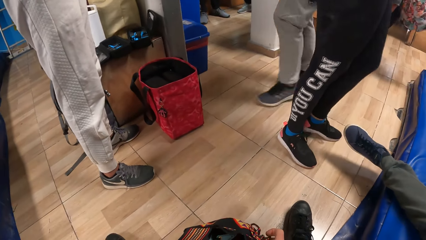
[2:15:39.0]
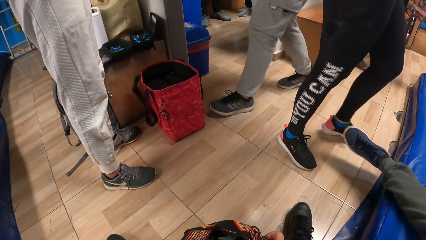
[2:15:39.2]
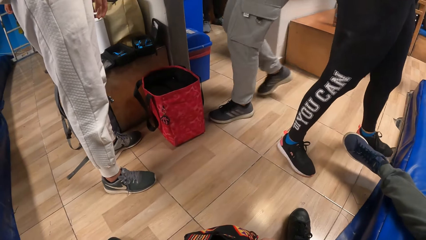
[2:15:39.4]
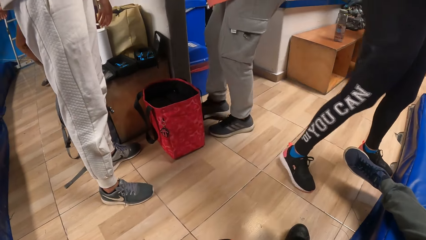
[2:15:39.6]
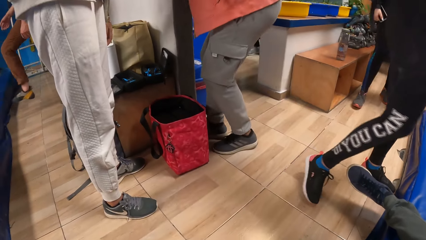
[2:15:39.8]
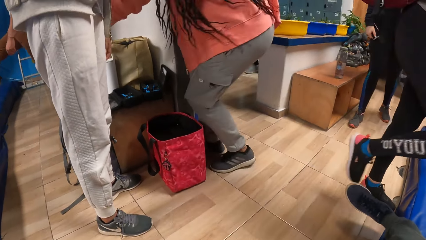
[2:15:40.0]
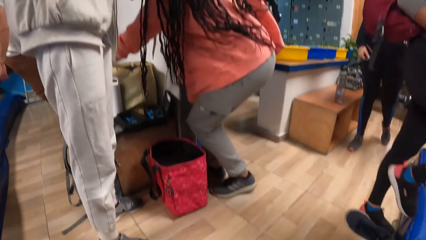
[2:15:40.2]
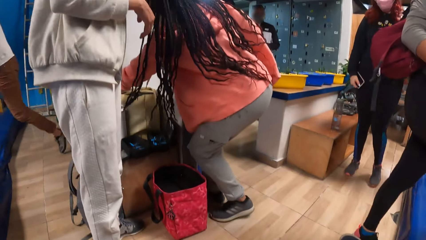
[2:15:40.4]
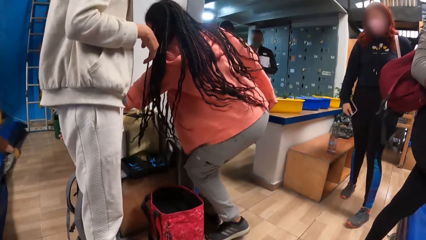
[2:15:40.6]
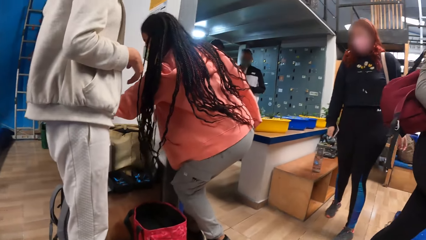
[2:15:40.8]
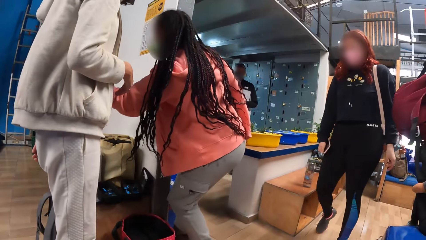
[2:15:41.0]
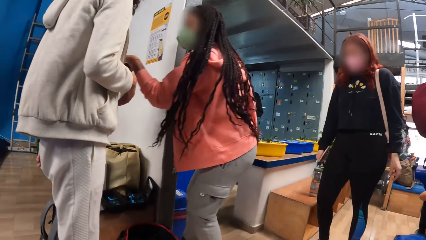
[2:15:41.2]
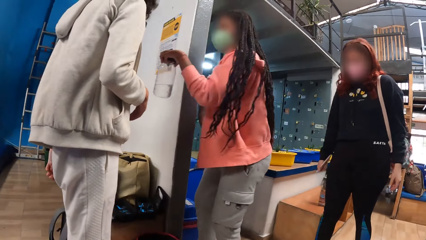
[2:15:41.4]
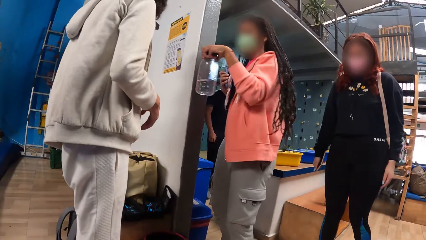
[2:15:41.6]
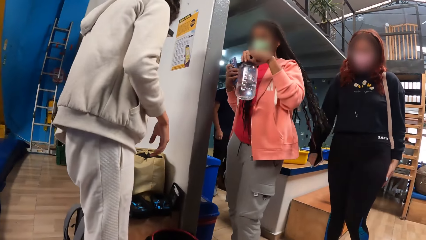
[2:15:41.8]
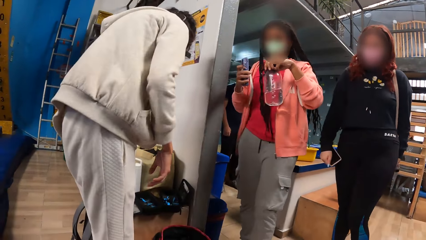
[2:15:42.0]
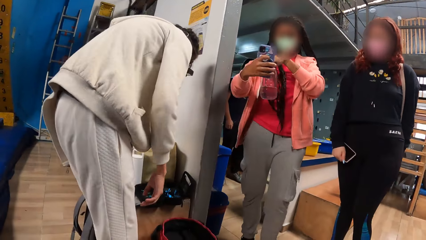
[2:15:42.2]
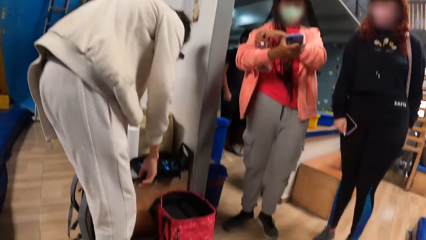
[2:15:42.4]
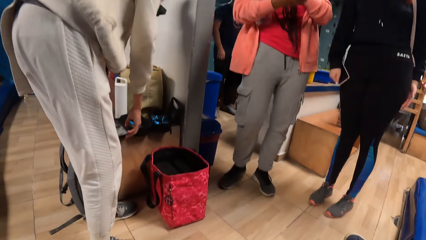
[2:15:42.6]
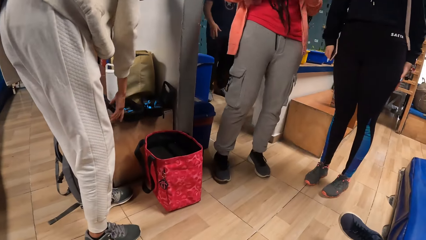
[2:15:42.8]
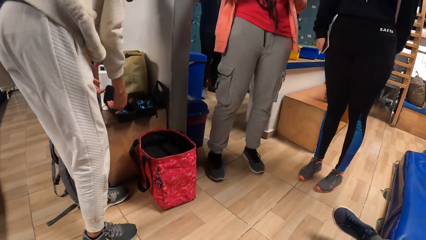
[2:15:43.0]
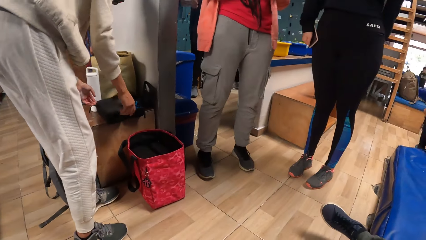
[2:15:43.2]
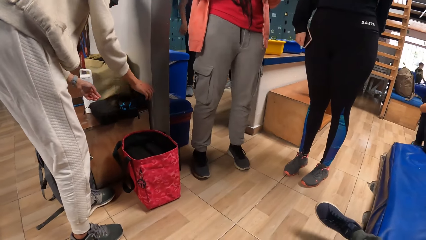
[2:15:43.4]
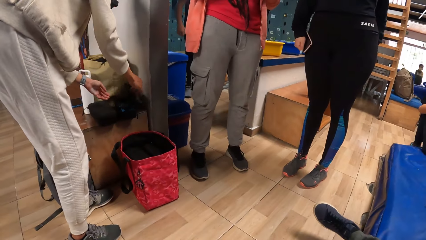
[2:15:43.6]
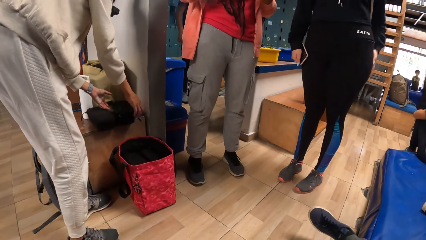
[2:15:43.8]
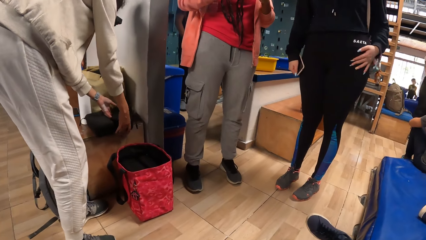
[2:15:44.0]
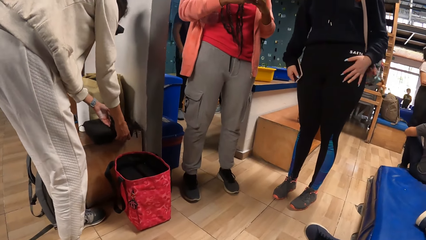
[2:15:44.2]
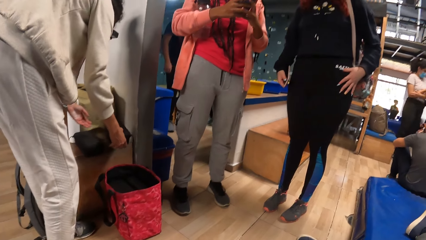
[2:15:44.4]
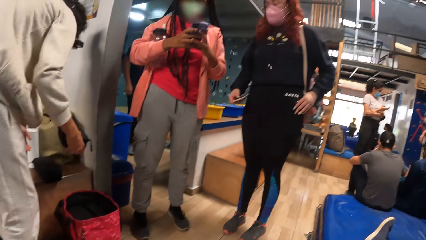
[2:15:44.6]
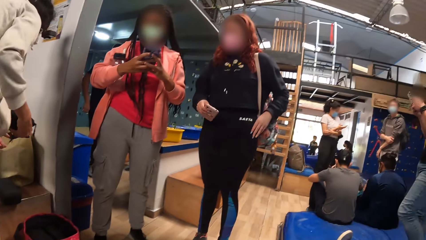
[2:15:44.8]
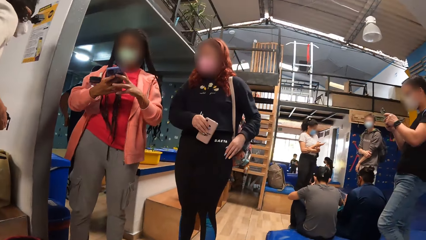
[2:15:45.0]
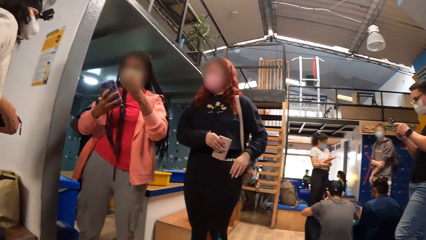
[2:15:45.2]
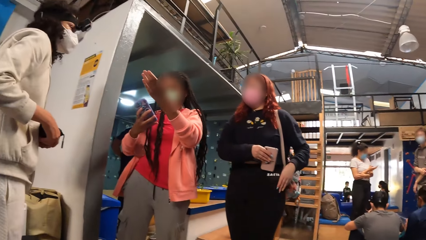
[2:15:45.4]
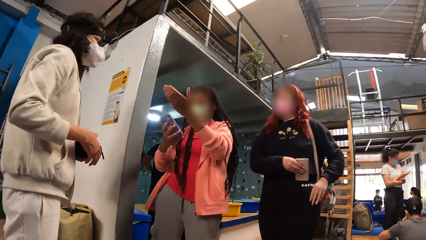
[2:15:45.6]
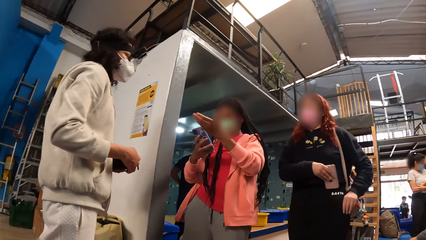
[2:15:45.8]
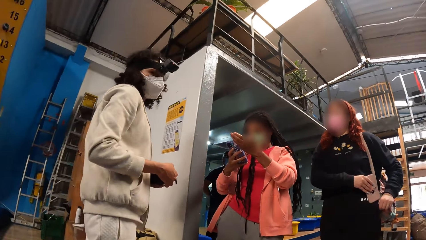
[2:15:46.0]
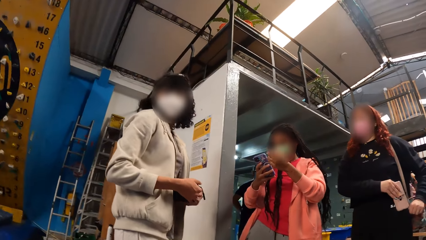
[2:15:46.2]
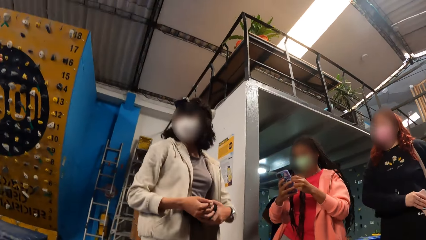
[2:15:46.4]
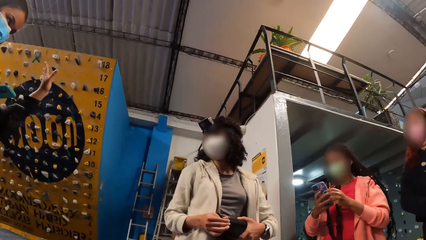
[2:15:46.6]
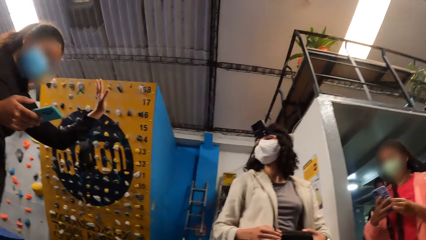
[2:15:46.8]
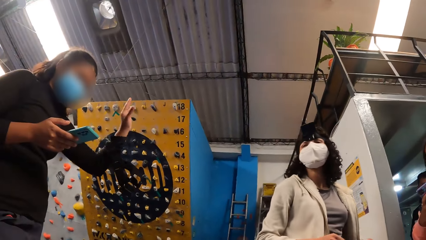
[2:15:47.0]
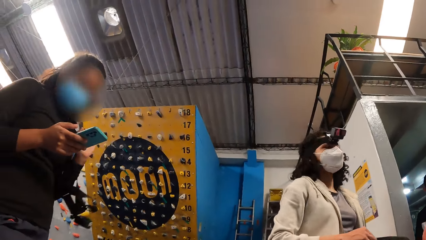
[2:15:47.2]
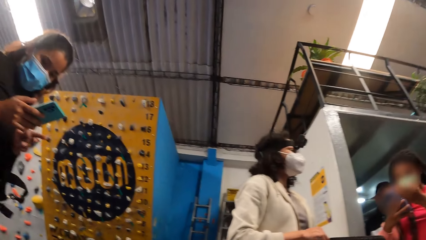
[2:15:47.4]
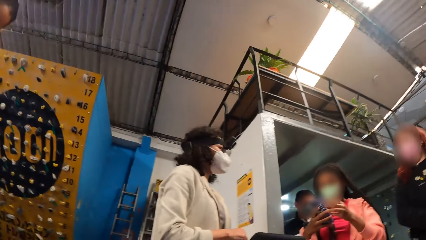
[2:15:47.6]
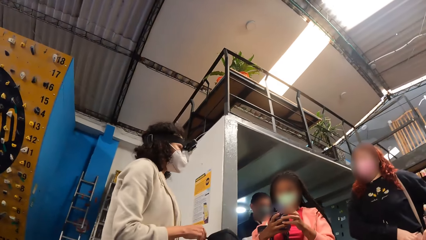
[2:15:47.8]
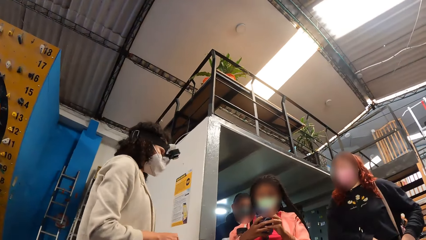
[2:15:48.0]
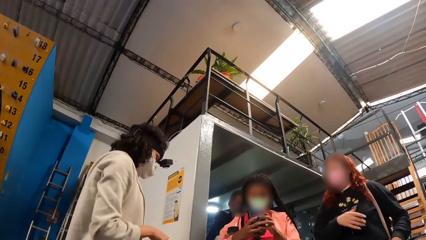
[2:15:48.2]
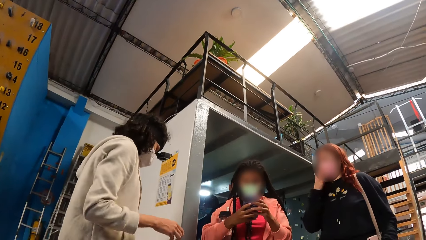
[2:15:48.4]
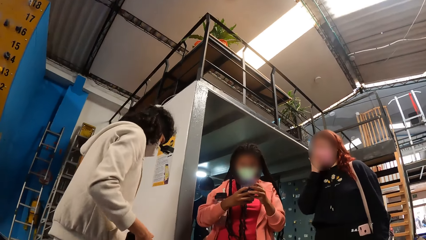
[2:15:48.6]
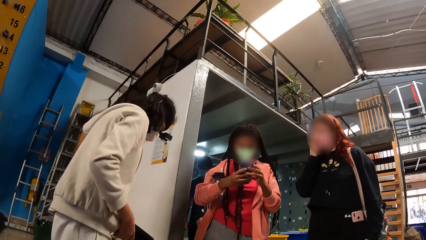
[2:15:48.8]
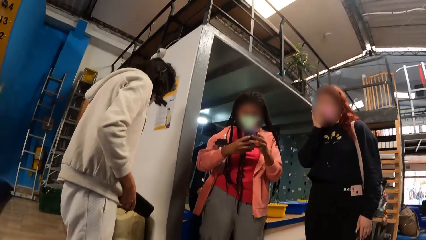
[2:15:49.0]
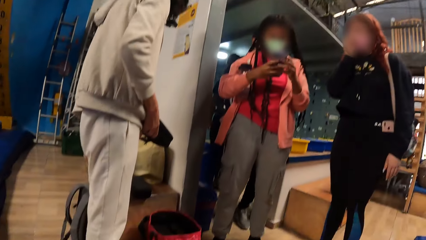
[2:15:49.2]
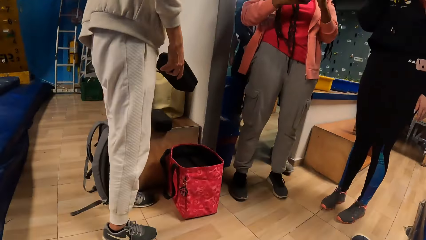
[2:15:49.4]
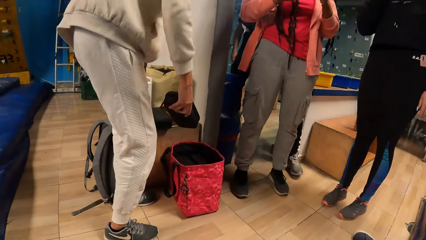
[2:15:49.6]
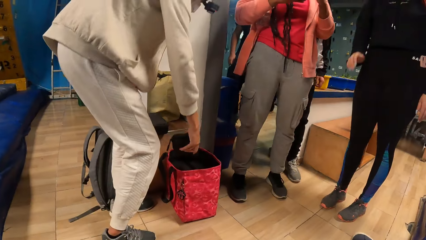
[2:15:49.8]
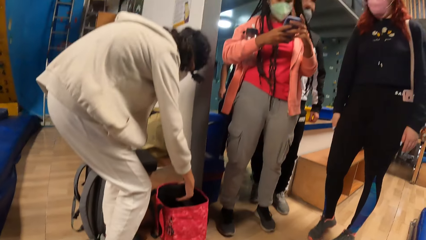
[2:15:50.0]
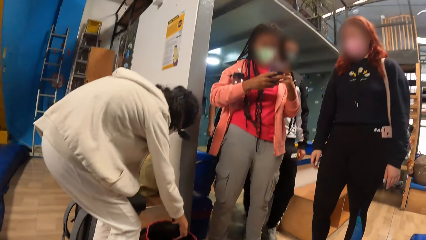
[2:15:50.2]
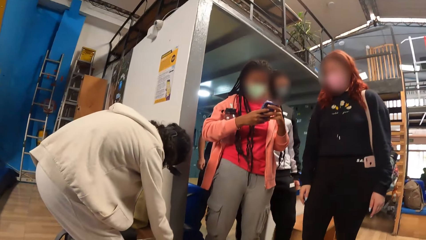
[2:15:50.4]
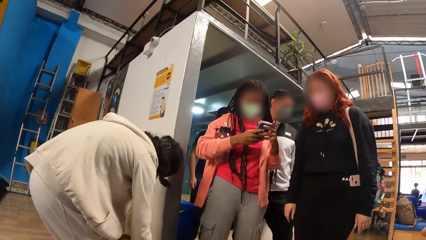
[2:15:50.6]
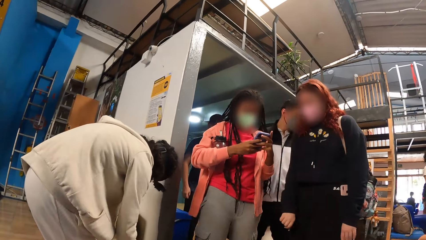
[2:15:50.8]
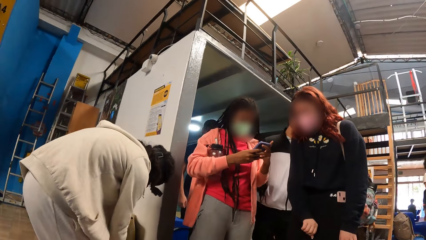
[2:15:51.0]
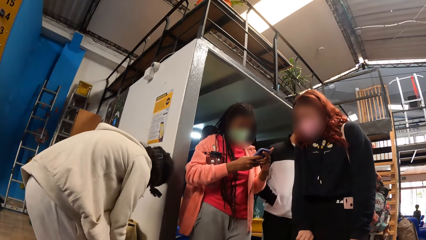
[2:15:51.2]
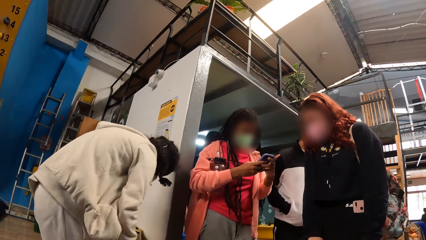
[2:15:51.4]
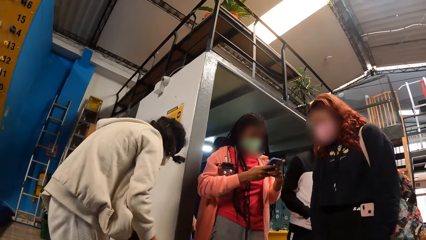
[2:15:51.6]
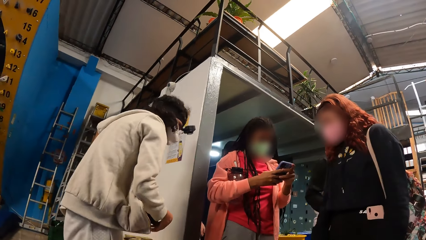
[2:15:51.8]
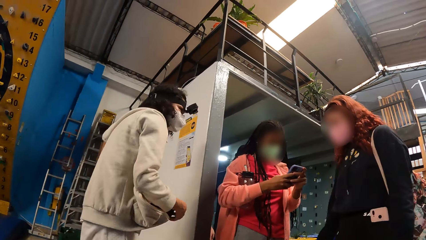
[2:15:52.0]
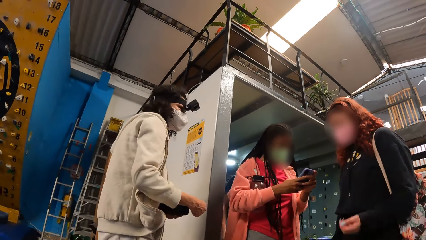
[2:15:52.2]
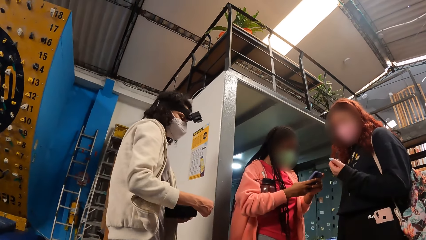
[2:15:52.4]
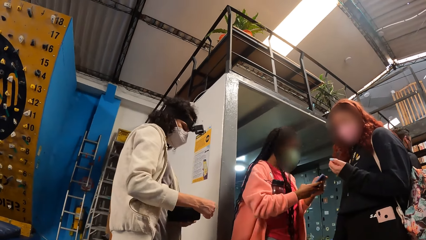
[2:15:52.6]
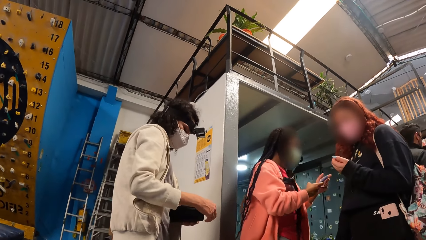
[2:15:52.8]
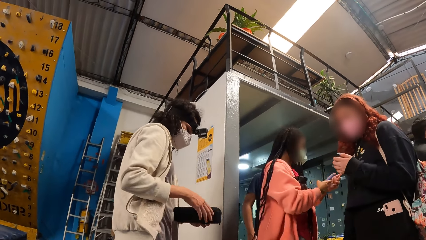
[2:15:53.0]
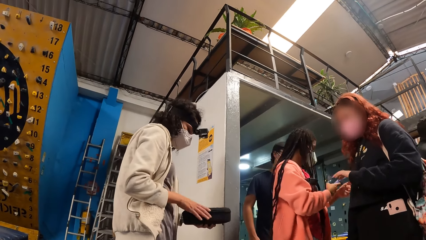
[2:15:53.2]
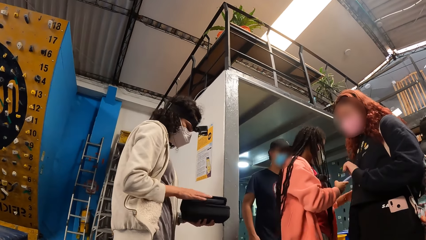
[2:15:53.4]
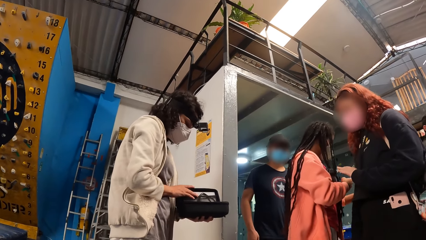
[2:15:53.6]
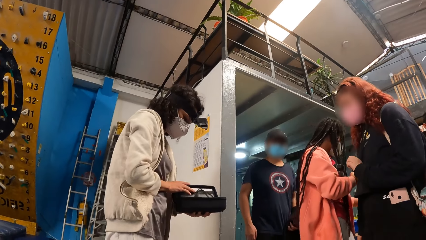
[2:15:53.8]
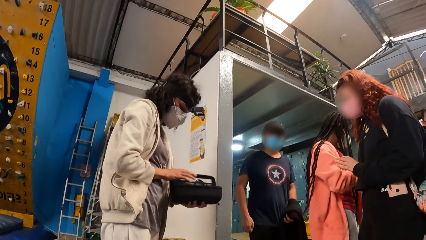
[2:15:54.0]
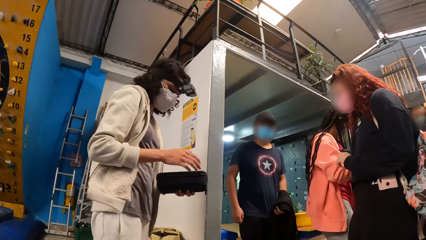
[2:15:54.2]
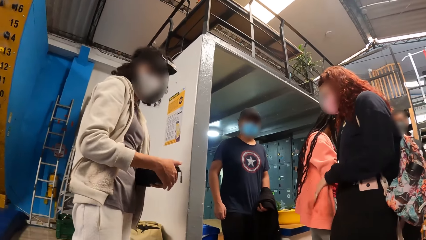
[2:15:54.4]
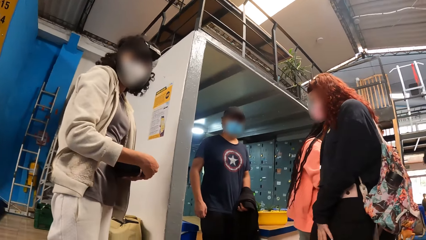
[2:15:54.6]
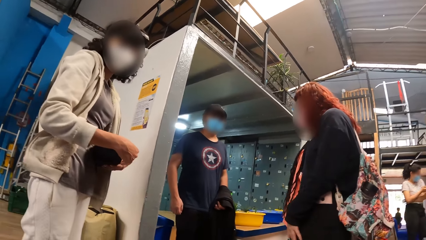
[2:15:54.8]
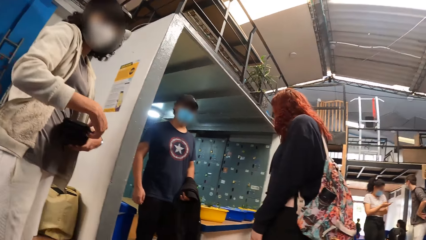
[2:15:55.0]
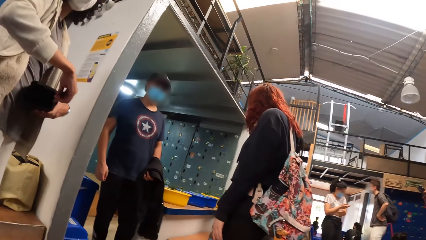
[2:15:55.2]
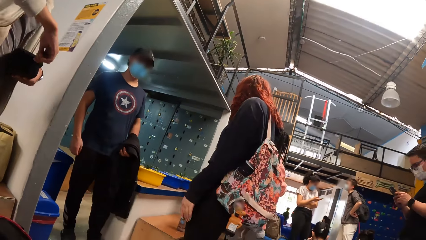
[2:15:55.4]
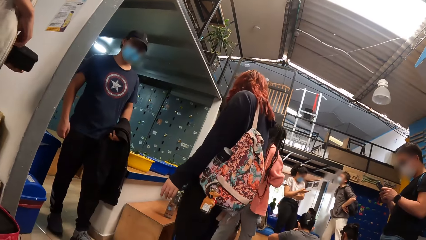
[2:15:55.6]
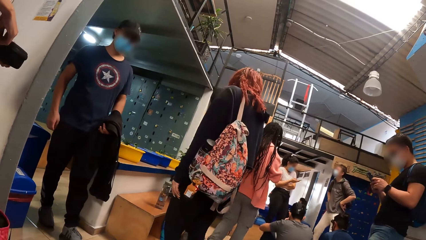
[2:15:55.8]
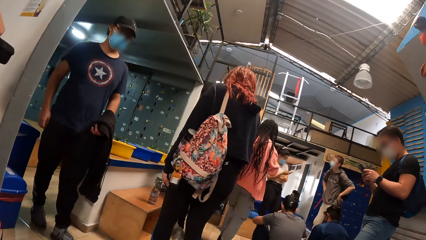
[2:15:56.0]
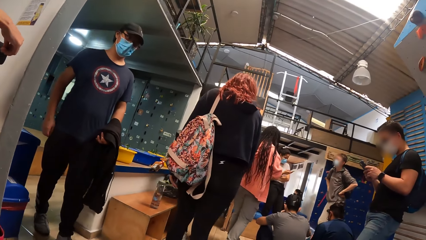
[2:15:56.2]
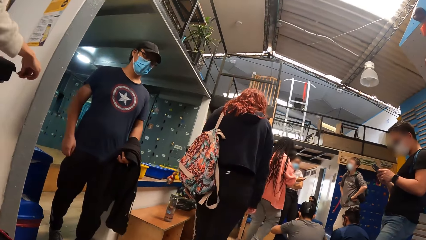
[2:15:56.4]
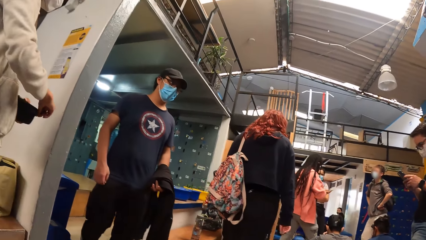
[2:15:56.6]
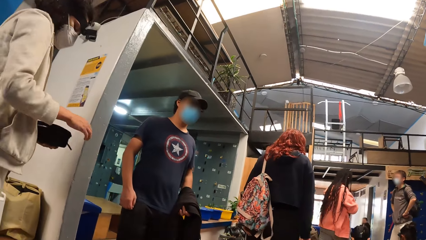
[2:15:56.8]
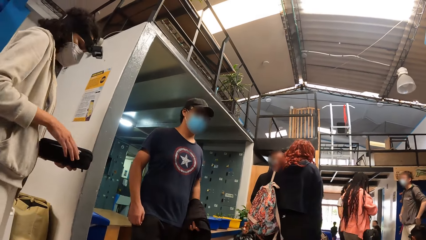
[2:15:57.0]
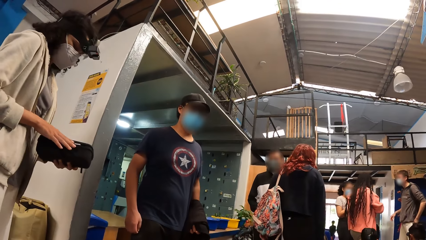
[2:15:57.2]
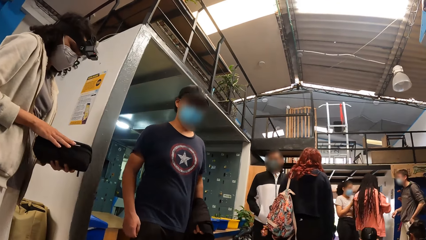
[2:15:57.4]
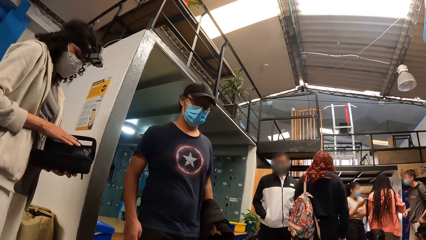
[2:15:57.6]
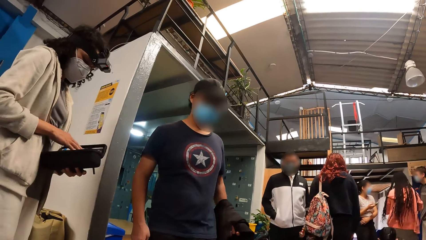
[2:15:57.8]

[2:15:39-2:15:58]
A woman picks up a water bottle from a bag. Another woman closes a purse on a bench with her left hand. The first woman operates a mobile phone with both hands. A third woman inserts a mobile phone into her pocket with her right hand. The first woman interacts with a fourth woman. The fourth woman operates the mobile phone with both hands. The camera wearer looks around the room. The second woman drops the purse into a bag with her right hand. The second woman opens the purse in her left hand with her right hand, closes the purse in her left hand with her right hand, and opens the purse in her left hand with her right hand.
